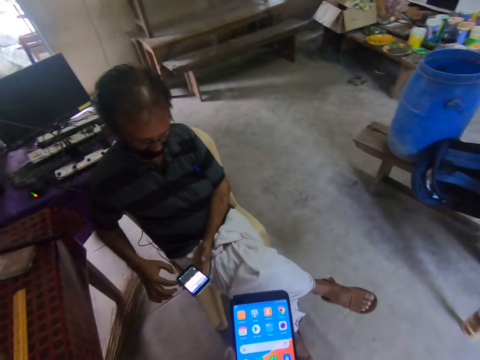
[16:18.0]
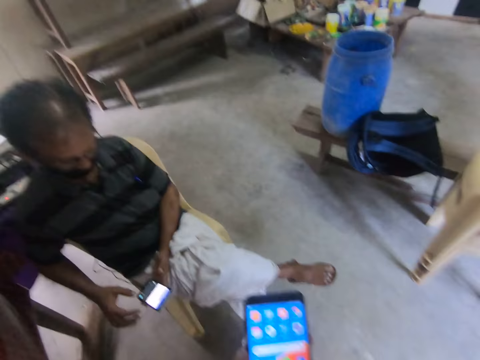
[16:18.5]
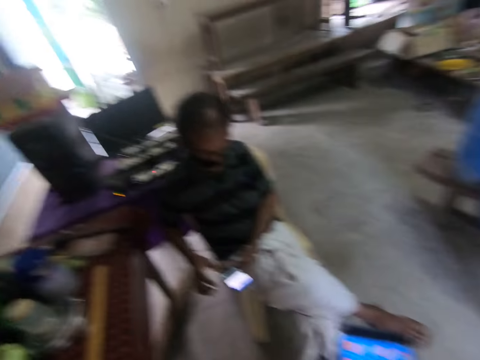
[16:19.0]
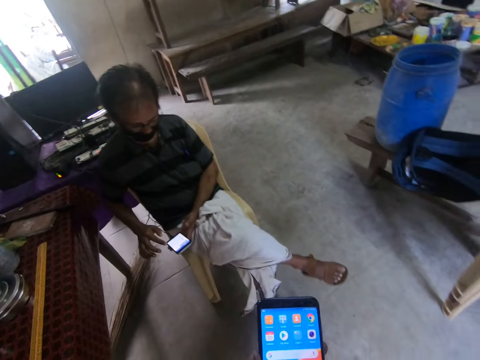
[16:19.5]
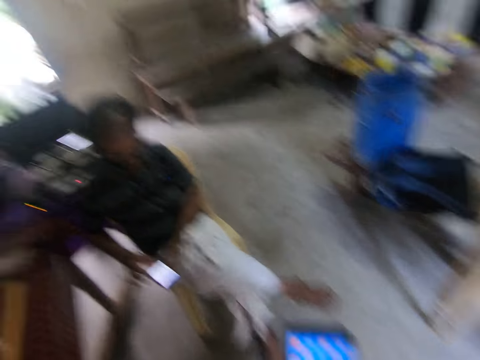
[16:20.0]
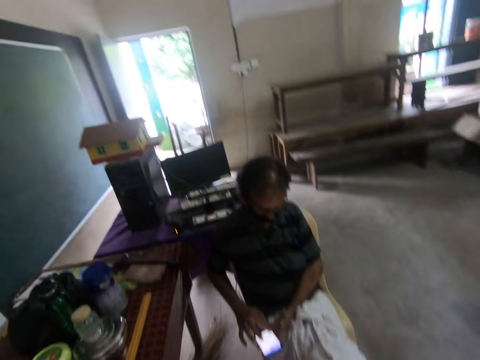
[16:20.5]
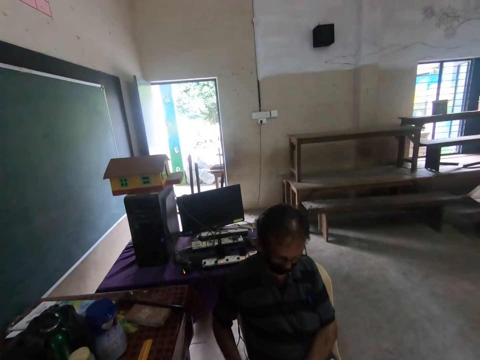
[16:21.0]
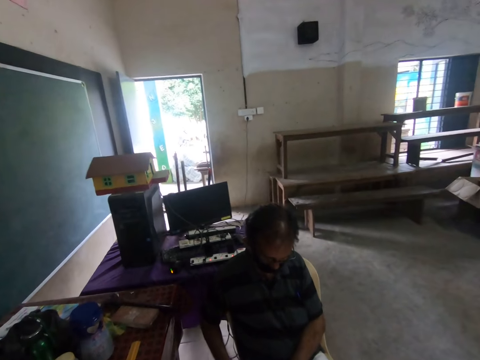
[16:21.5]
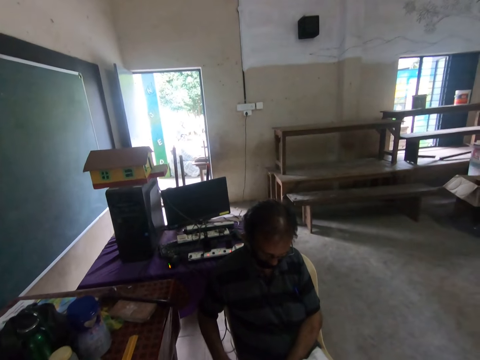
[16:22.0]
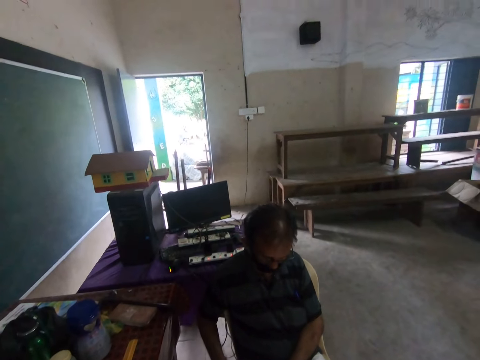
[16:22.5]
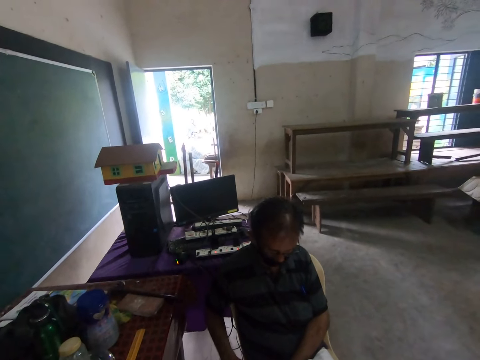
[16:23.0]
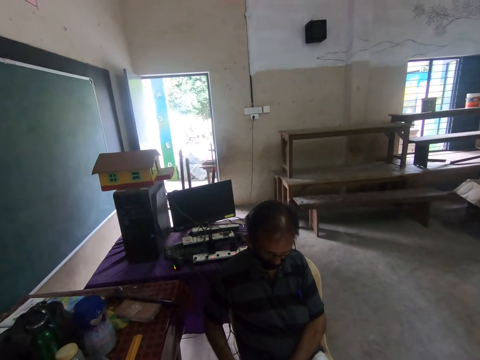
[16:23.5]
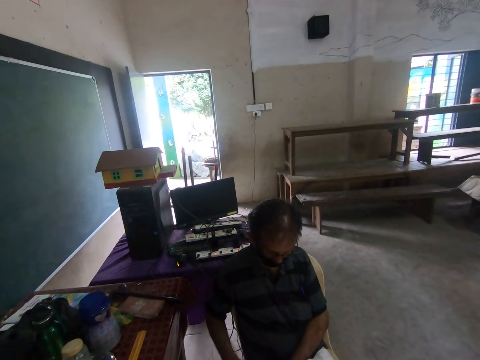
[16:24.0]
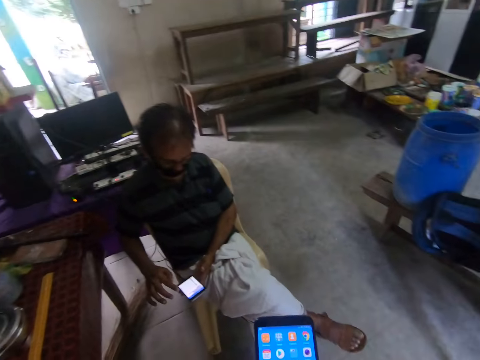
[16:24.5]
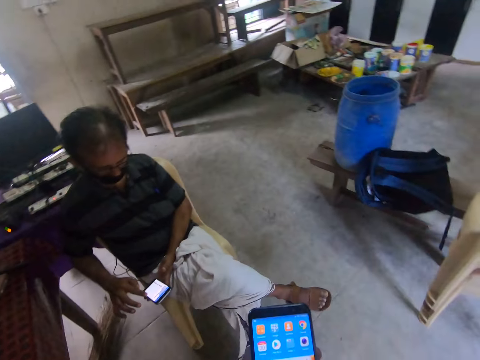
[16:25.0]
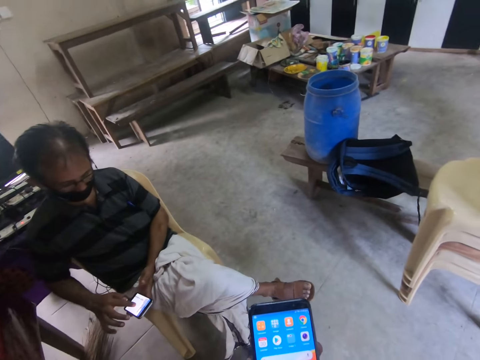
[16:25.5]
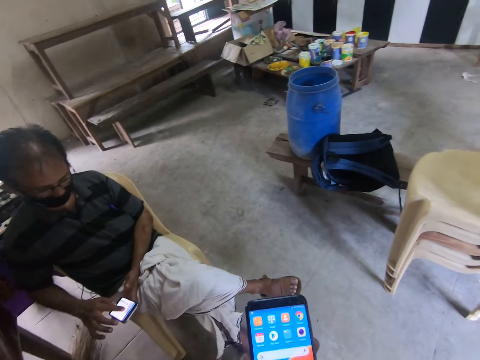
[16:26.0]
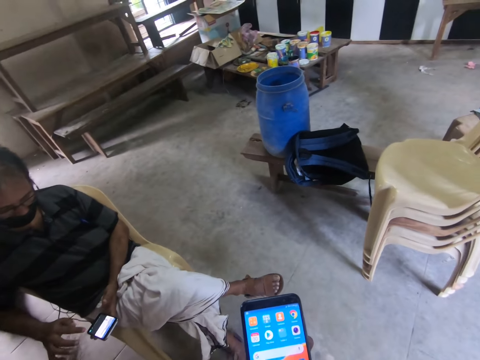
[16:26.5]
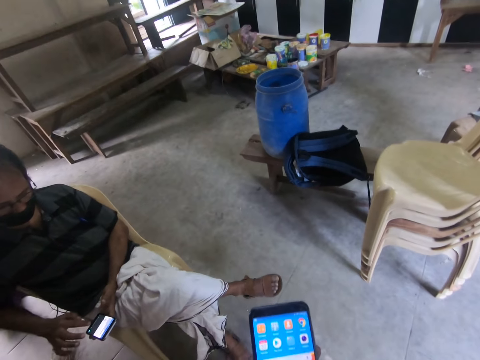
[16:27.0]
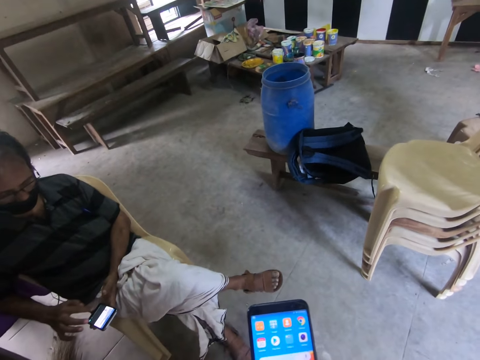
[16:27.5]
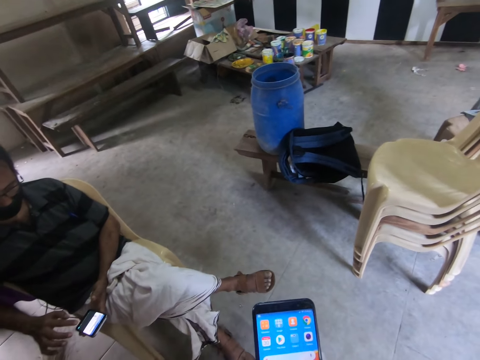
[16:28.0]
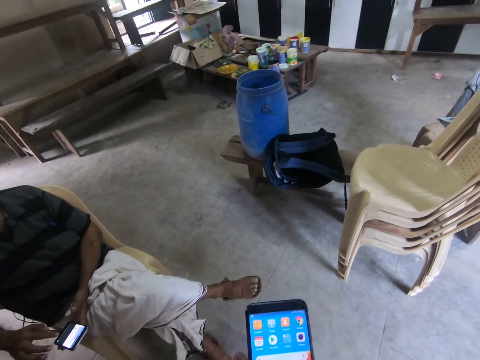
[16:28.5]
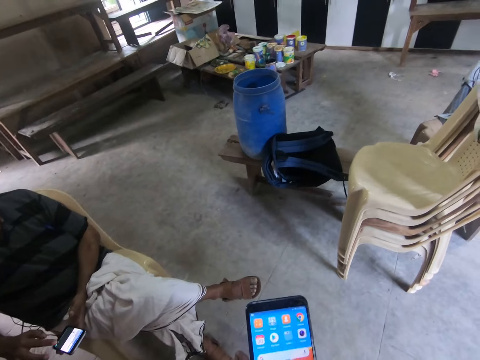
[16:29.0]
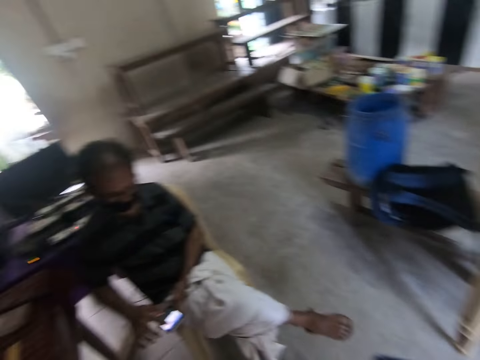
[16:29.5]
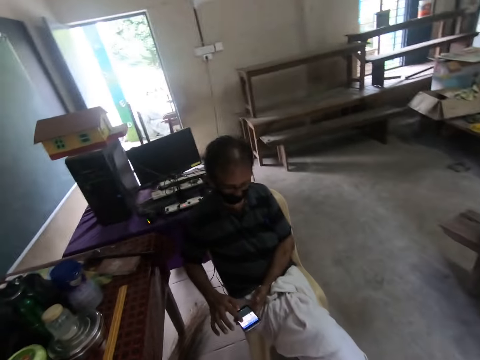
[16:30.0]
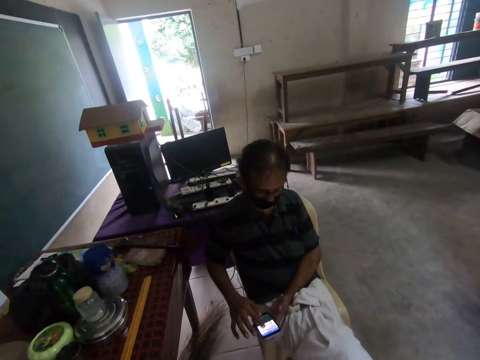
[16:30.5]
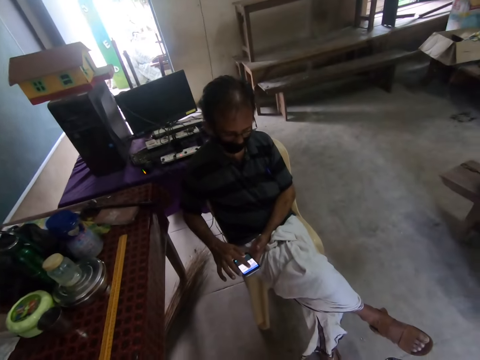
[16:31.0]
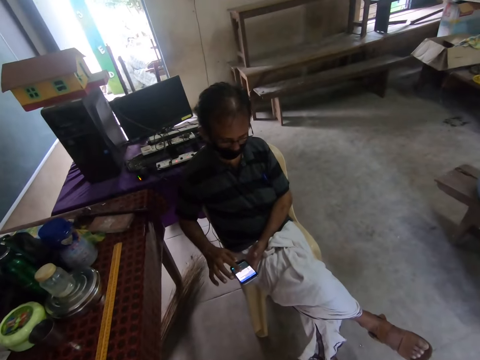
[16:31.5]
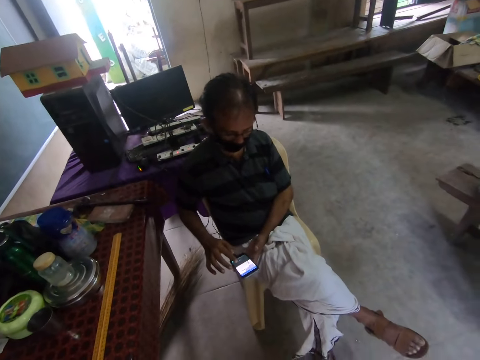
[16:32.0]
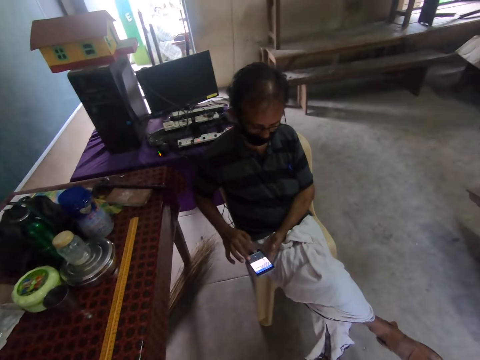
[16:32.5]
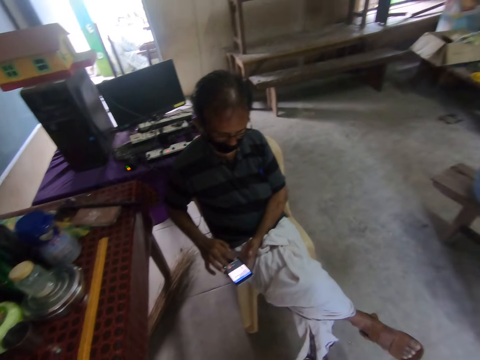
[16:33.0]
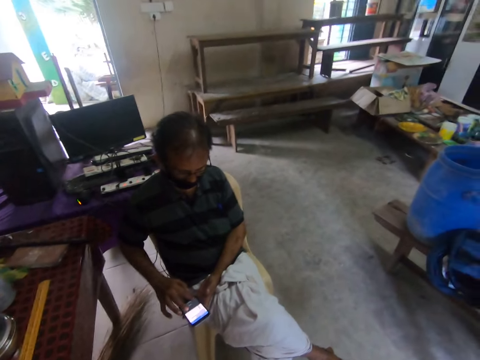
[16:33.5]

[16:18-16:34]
The camera wearer talks to a man. They use the phone. They talk to the man.

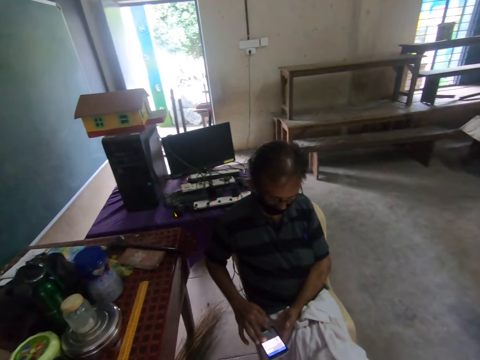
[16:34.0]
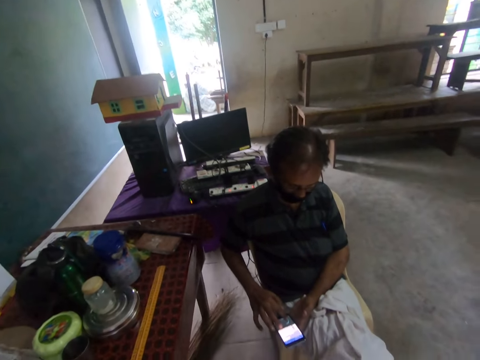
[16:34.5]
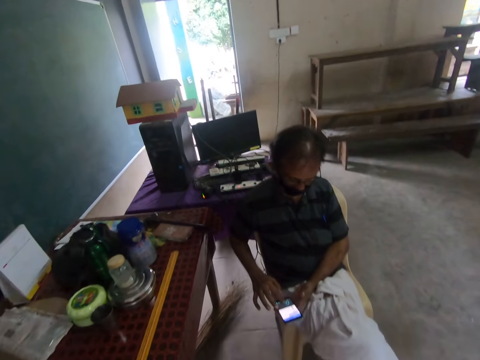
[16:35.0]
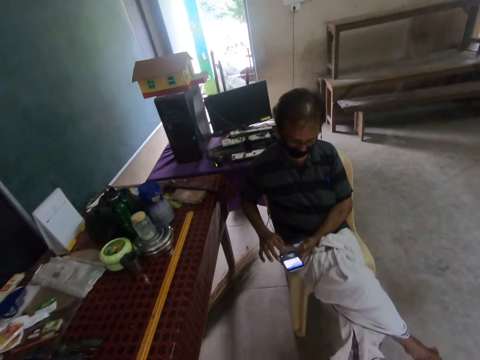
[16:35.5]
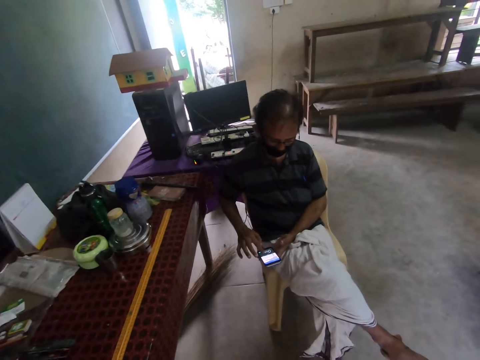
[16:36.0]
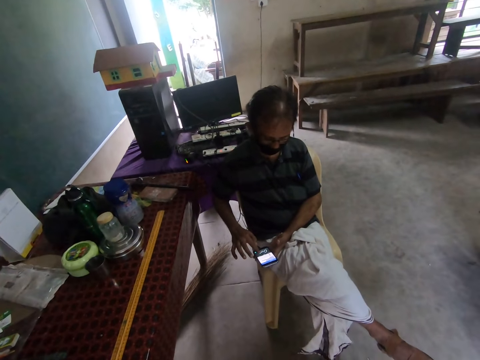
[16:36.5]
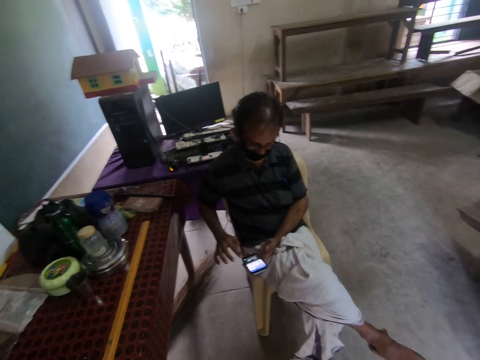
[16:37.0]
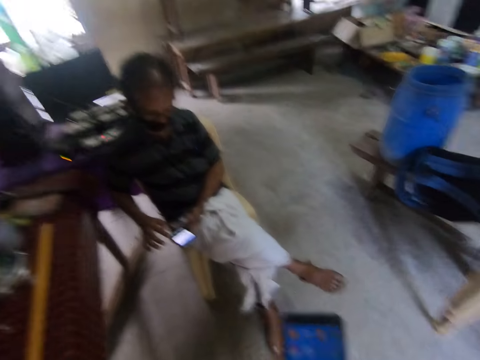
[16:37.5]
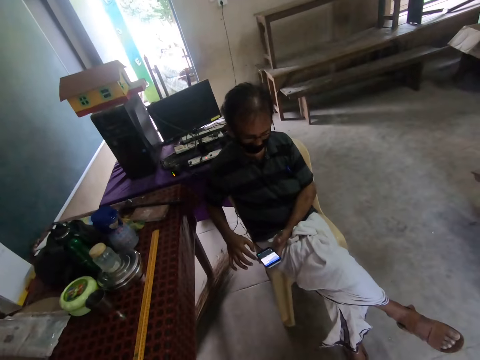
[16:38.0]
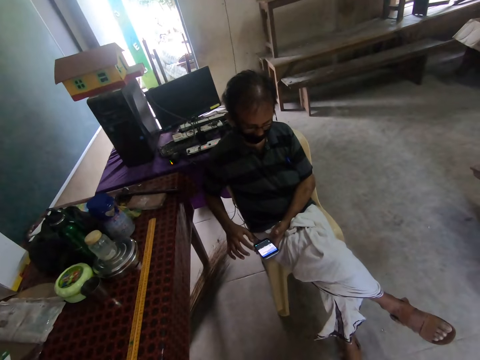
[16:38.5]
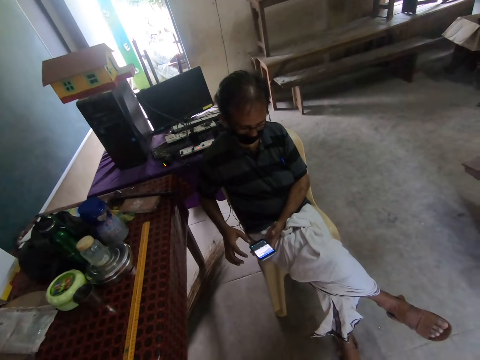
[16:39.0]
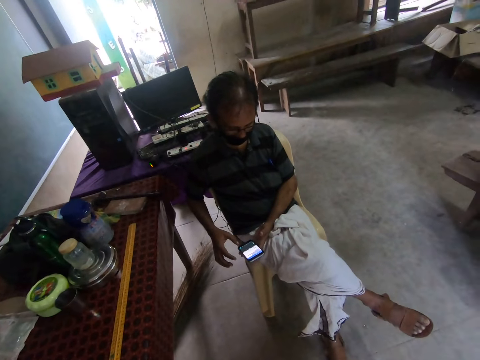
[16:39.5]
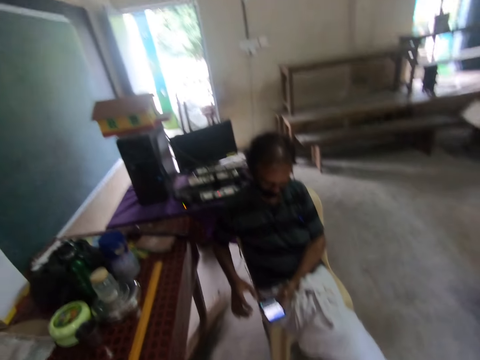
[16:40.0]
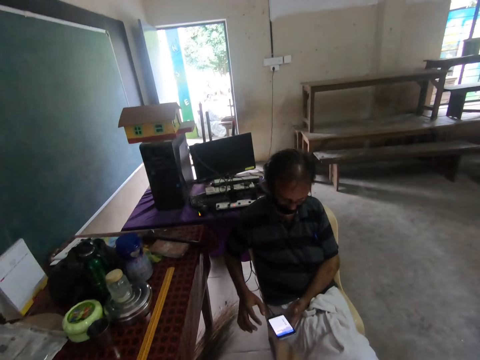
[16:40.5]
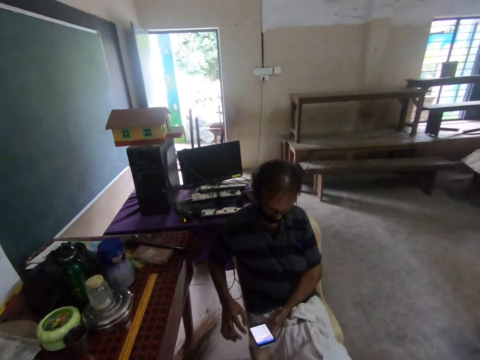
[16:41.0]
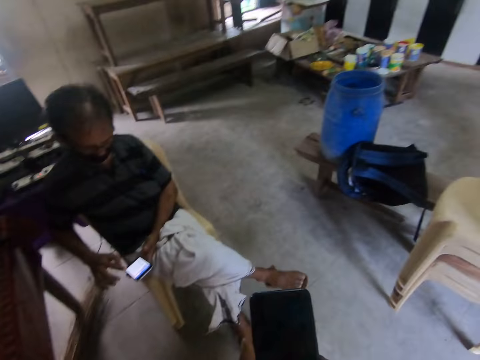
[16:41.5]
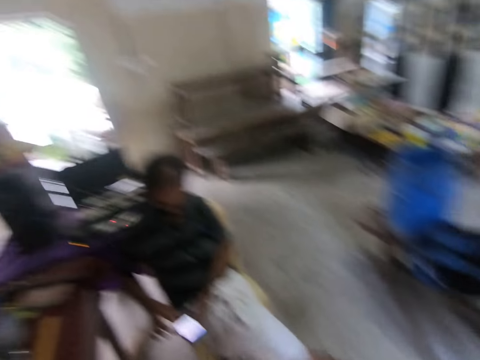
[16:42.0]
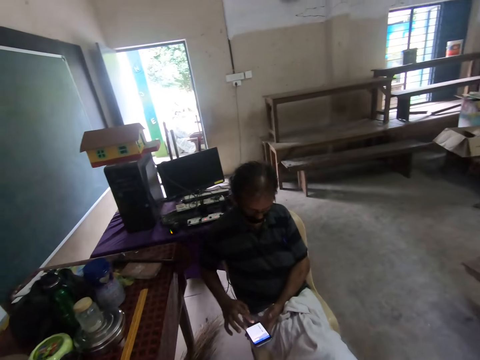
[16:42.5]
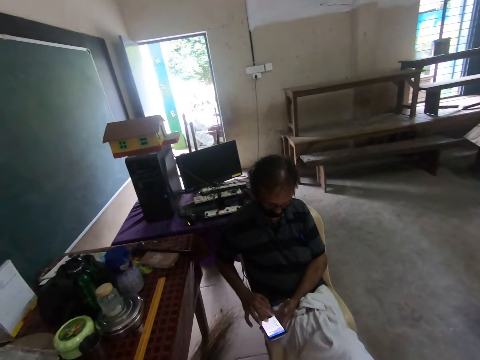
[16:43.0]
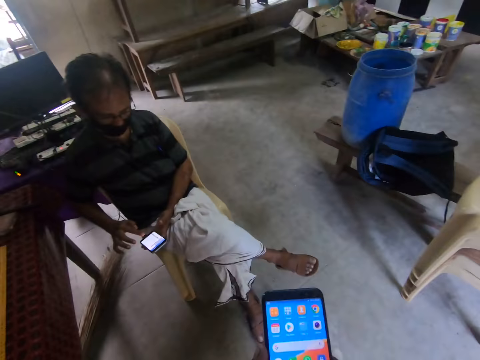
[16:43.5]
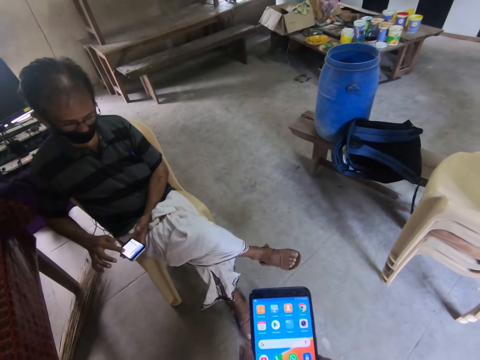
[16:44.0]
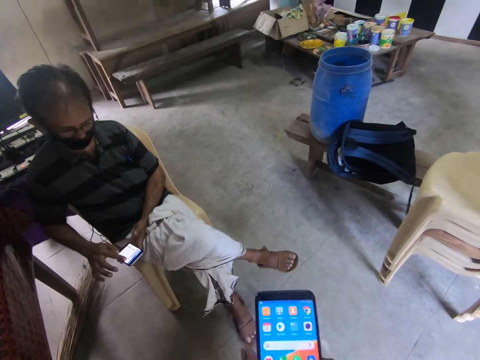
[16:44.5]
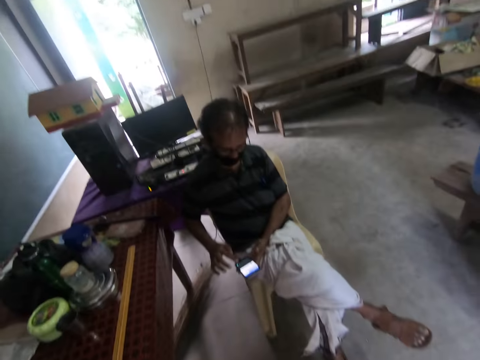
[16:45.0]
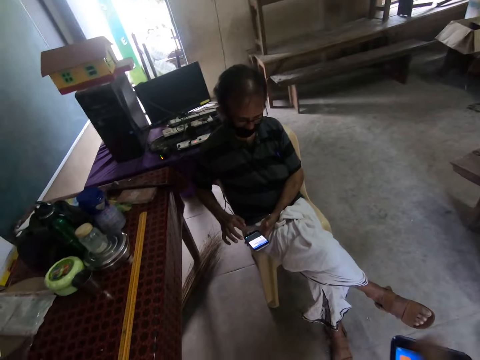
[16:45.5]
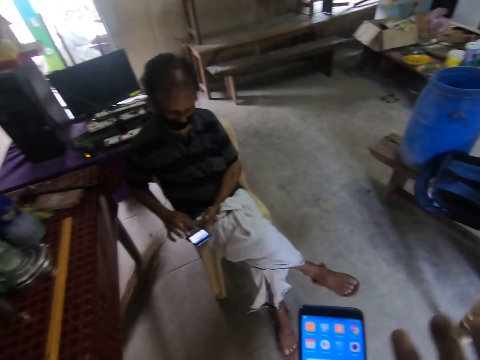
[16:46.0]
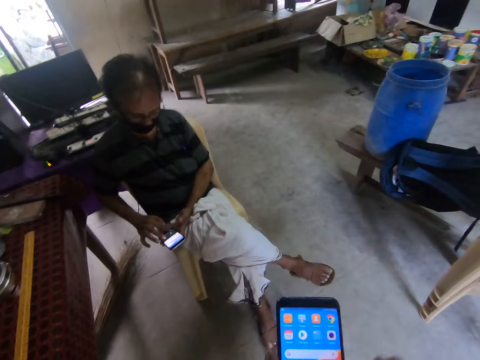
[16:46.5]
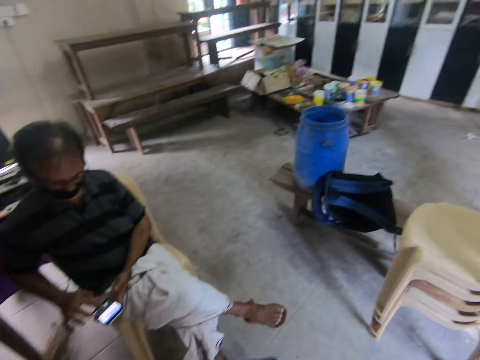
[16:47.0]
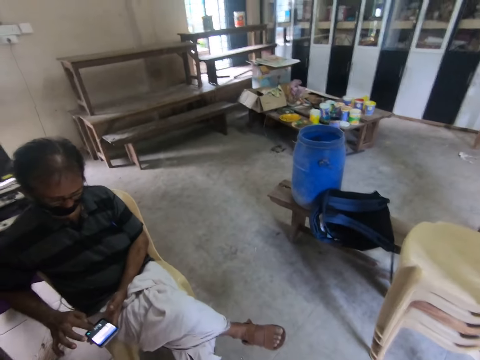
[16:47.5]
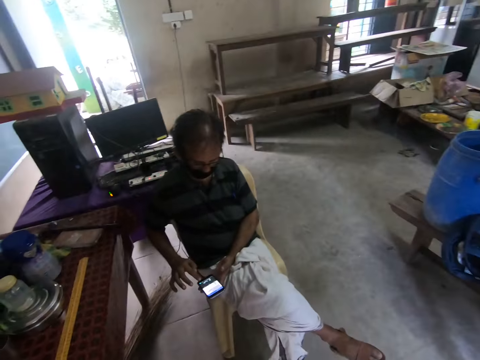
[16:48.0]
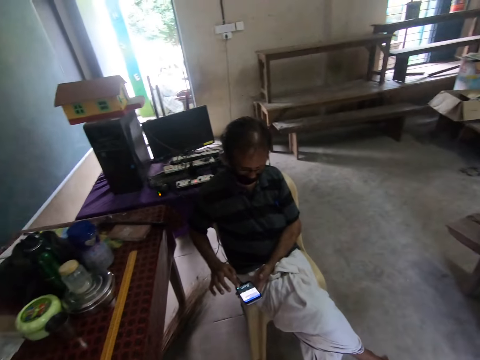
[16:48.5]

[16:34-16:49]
The camera wearer uses the phone. They gesture with the hand. They talk to a man.
